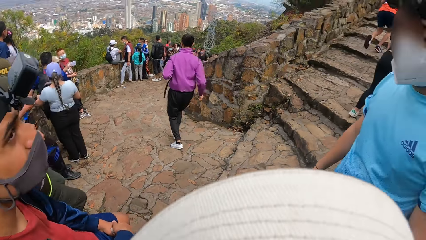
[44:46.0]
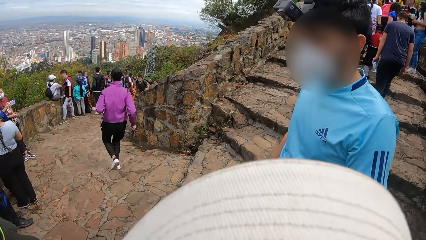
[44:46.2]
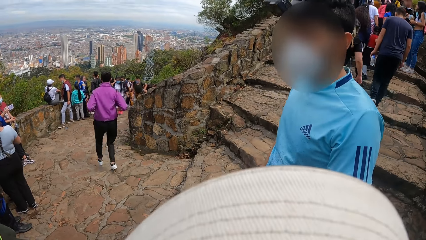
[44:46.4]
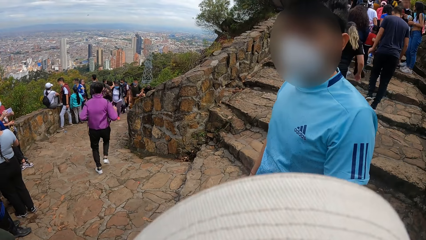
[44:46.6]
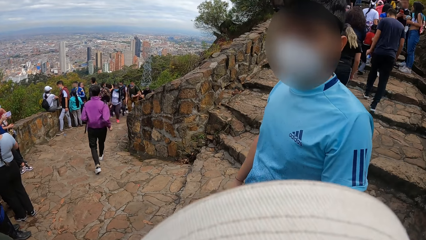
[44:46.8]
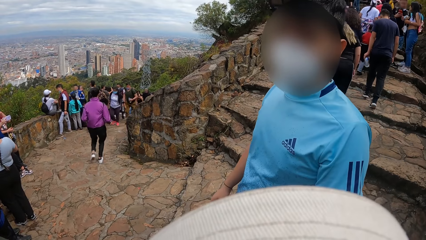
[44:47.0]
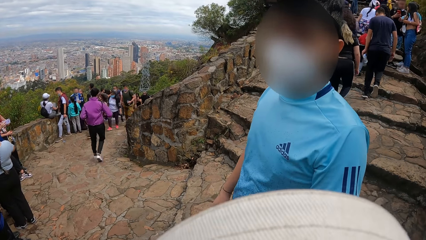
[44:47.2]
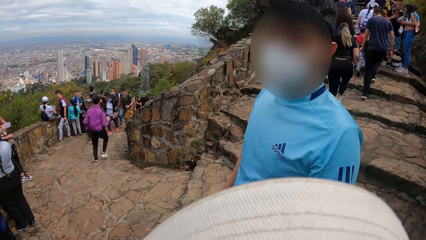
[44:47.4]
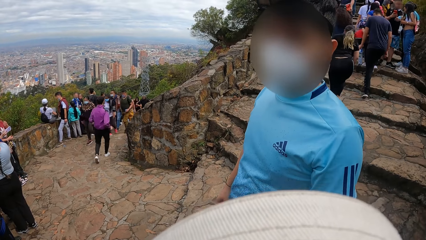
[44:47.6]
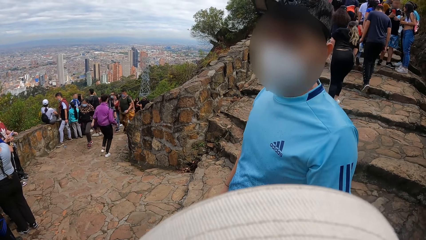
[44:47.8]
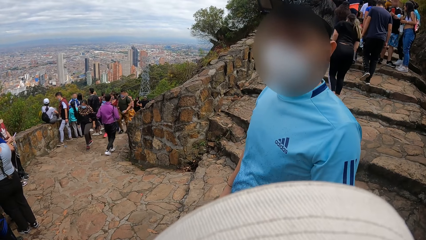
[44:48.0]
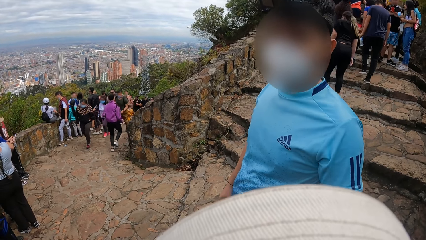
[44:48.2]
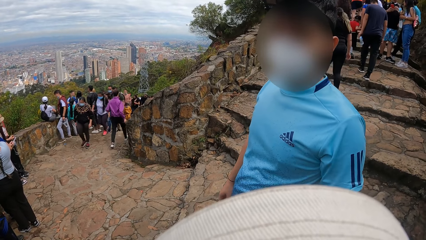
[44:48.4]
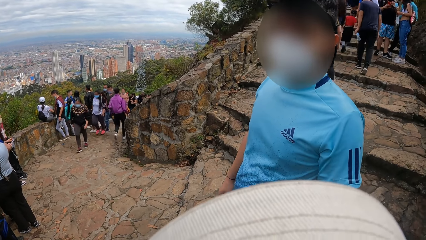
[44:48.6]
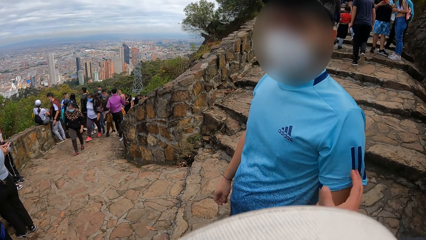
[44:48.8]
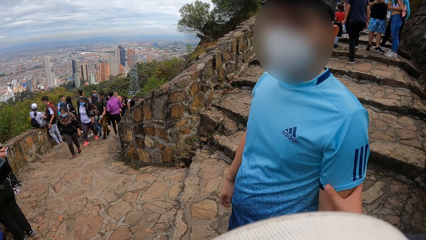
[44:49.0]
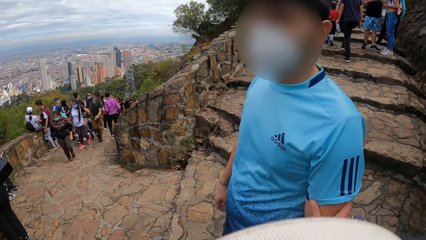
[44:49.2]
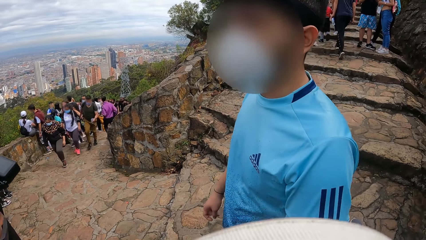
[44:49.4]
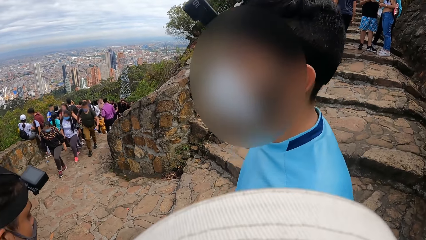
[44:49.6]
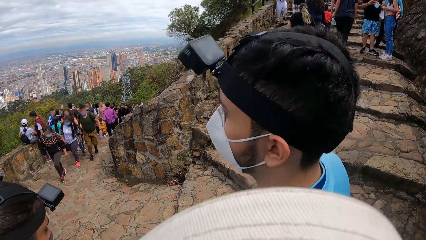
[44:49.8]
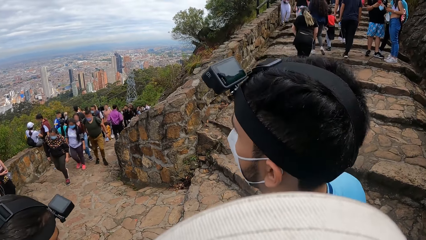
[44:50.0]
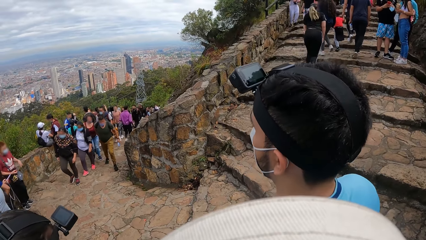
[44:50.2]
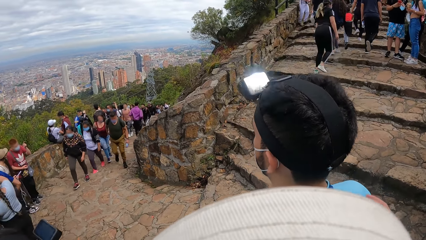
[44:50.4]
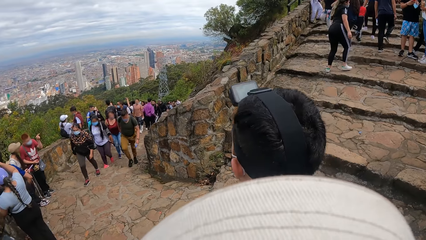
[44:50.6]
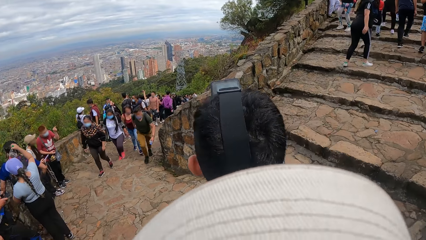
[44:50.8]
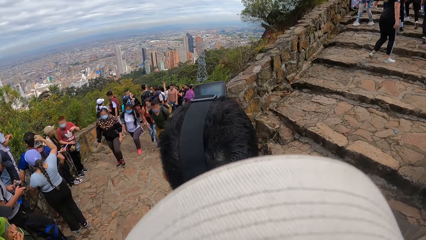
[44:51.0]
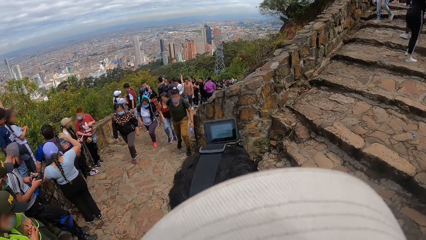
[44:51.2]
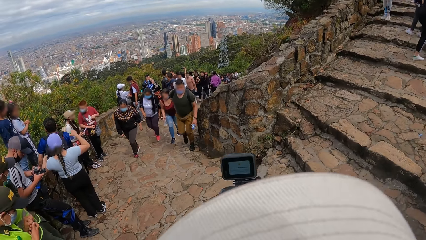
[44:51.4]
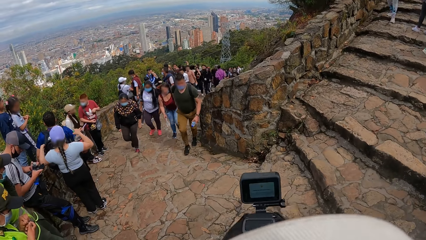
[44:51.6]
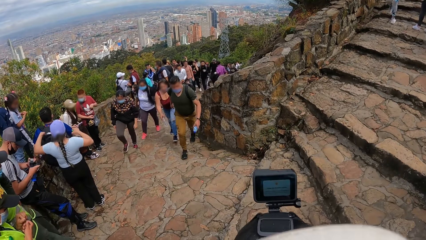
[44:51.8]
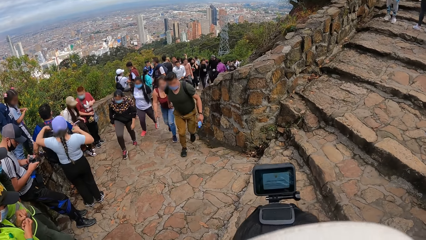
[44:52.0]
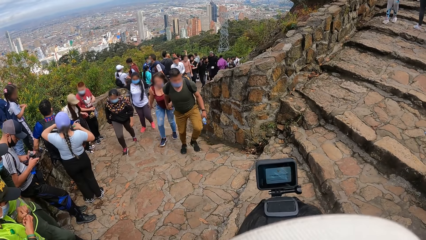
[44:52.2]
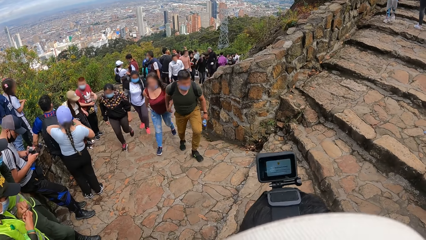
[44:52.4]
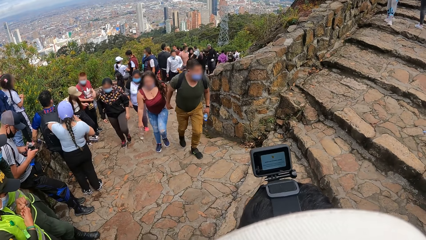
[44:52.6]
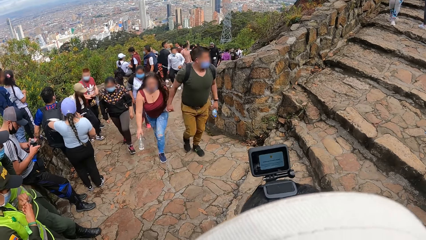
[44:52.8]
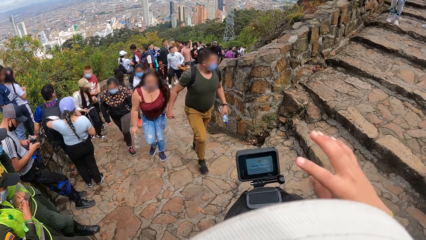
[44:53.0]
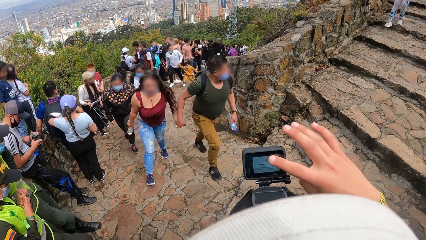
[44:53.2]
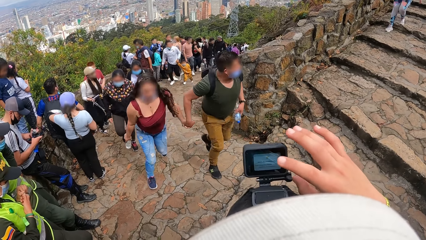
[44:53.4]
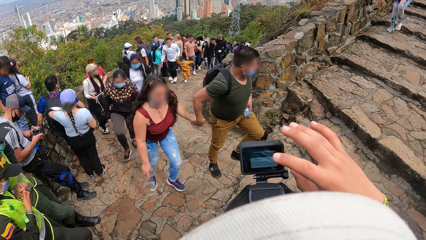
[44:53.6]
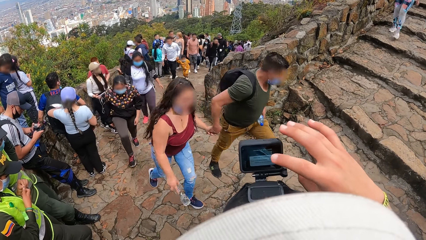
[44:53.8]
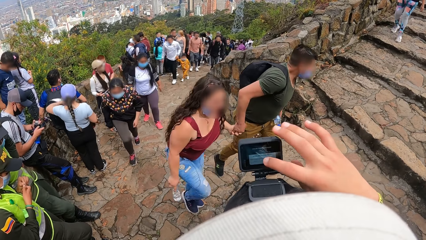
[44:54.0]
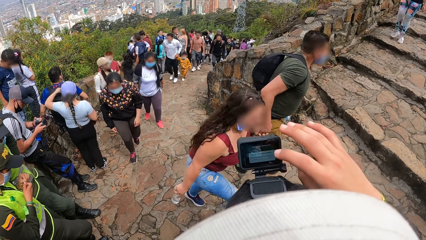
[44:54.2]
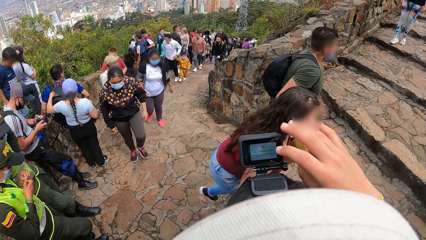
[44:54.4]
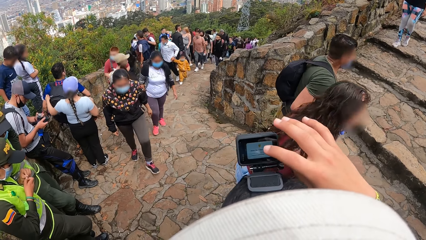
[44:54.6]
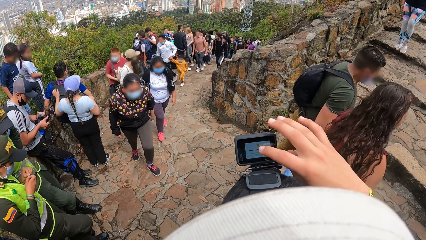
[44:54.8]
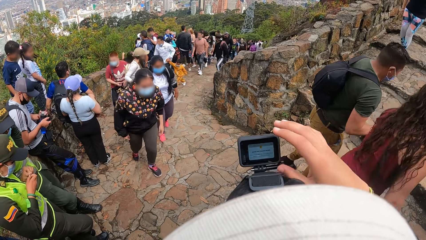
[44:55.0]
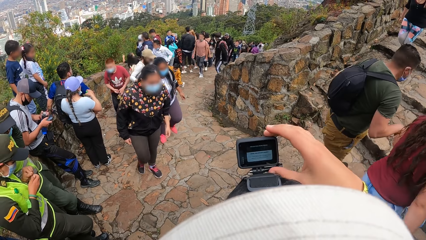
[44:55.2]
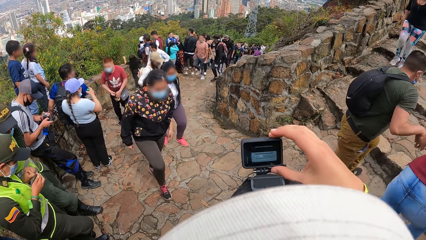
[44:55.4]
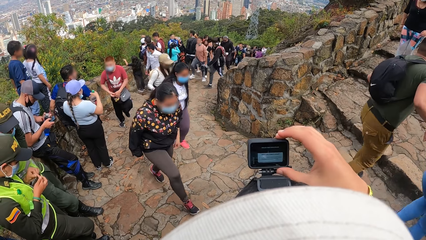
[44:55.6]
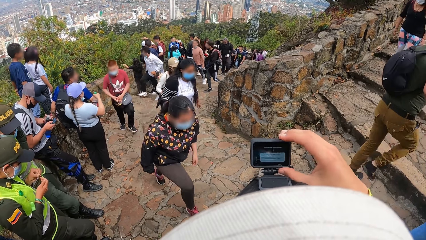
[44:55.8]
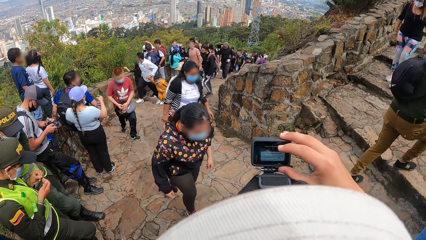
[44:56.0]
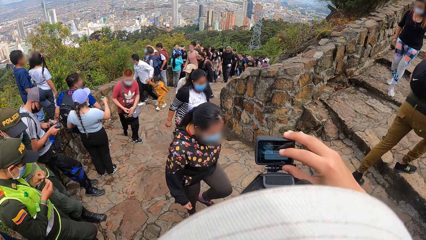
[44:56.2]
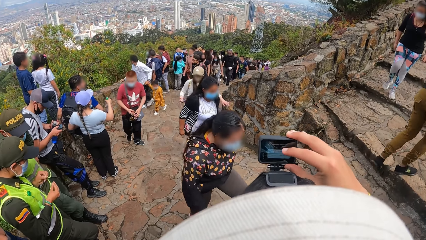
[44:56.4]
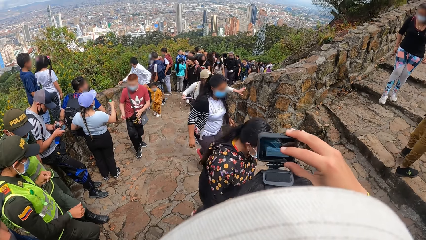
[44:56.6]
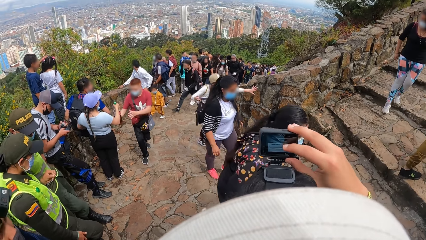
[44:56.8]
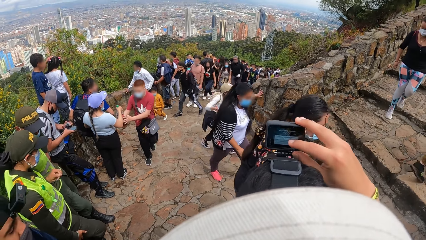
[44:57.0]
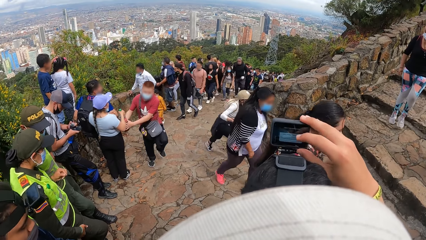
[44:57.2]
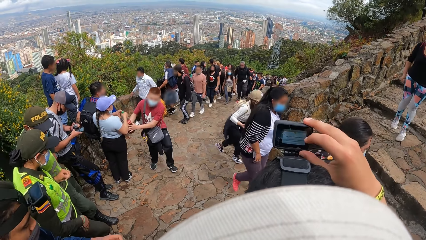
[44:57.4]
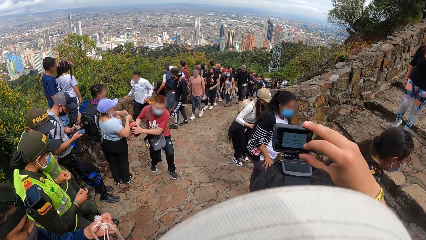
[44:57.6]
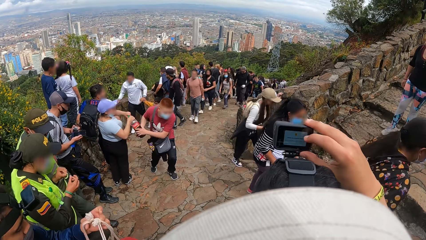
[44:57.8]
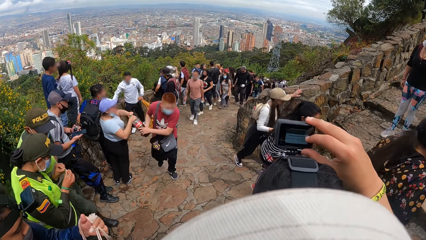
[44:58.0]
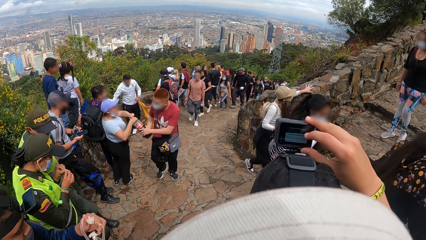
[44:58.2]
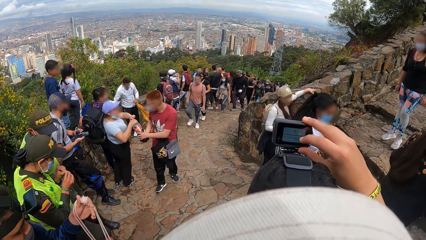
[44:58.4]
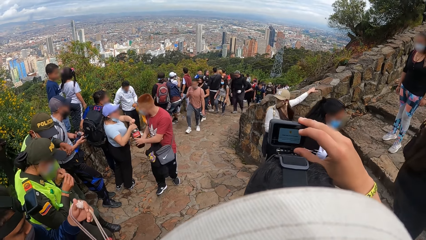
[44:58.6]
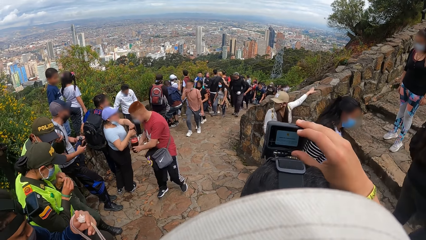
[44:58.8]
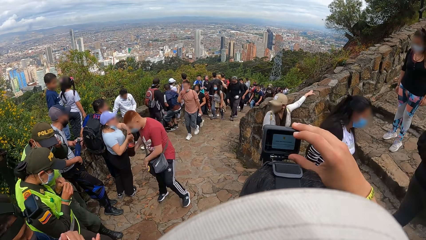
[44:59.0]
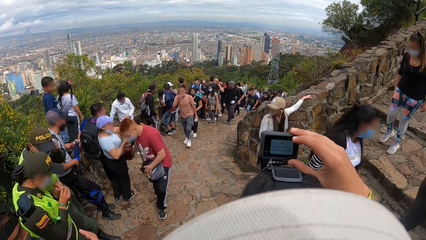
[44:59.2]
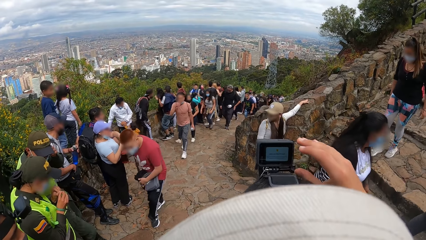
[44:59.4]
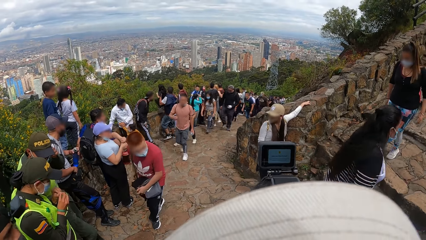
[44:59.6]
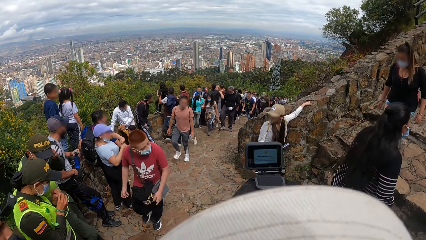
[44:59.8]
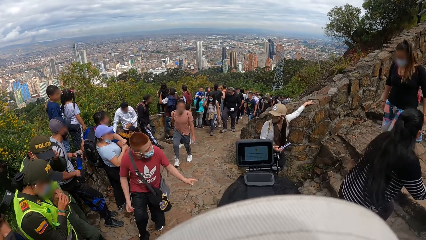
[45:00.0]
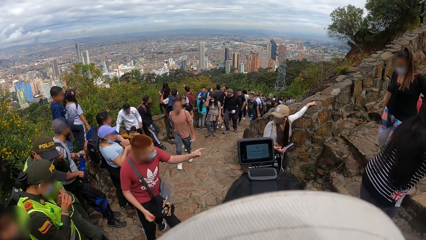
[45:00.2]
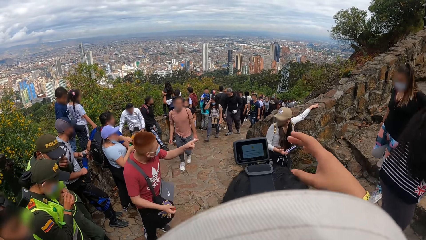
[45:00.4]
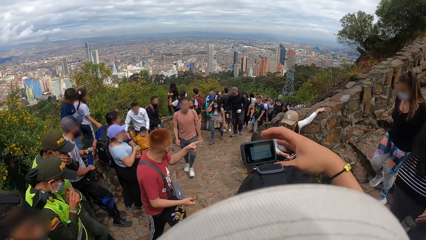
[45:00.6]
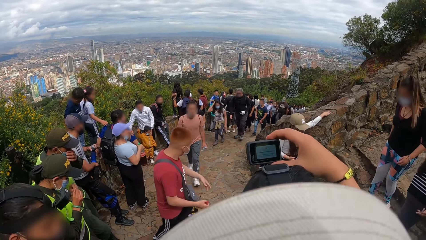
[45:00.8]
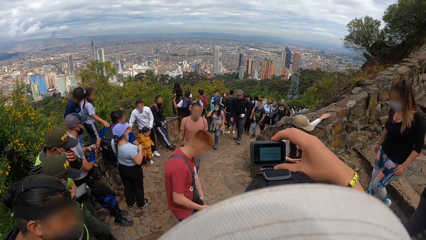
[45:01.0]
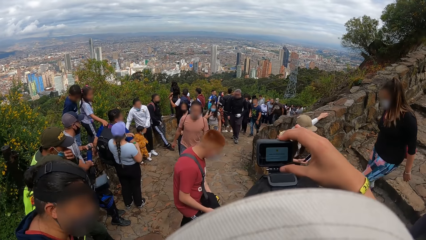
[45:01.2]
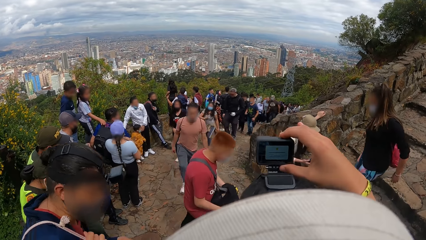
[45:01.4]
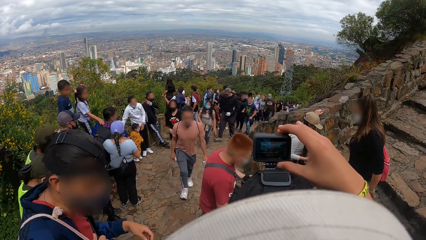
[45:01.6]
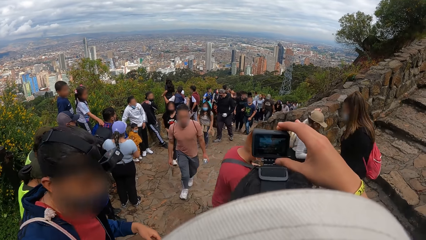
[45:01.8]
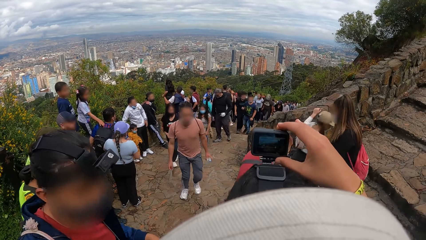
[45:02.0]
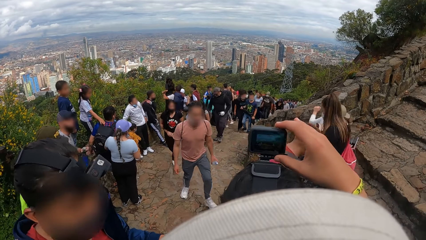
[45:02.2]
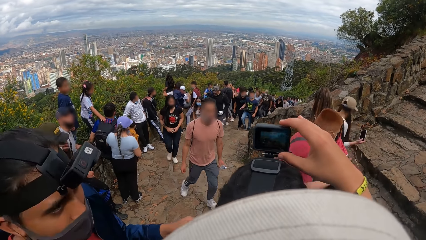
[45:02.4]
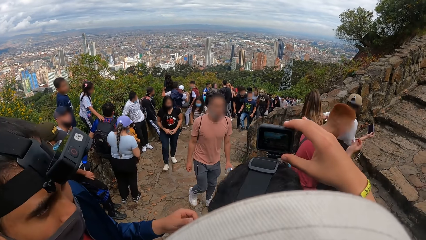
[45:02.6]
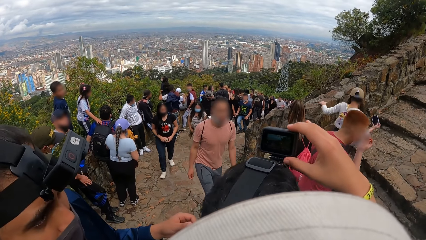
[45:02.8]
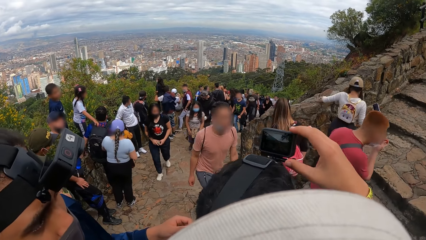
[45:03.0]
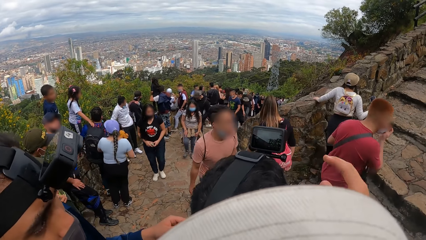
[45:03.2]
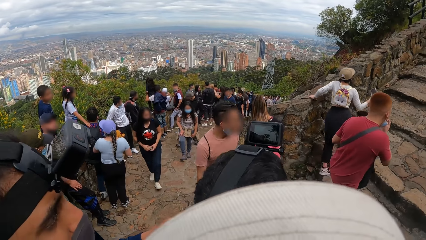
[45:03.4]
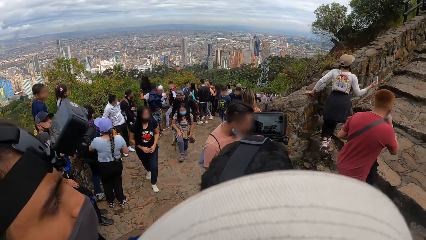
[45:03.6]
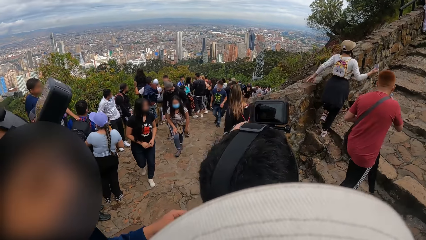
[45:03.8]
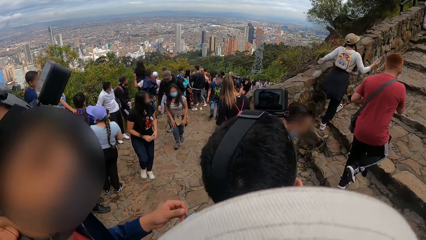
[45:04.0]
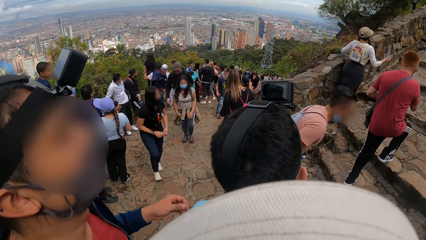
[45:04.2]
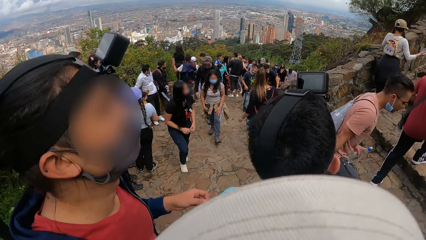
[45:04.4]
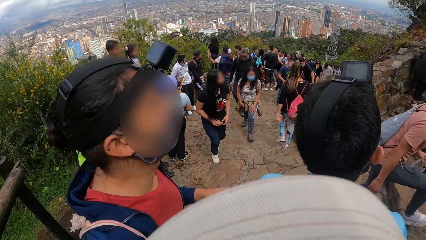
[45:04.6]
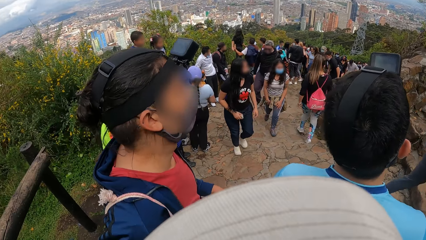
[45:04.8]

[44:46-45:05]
The camera wearer interacts with a man. He places his right hand on the man's left arm. Another man stoops low in front of the camera wearer. The camera wearer lifts up a hand. He operates the camera on the first man's head with his right hand. He adjusts the camera on the first man's head with his right hand. The first man interacts with the camera wearer. The first man interacts with the other man.
